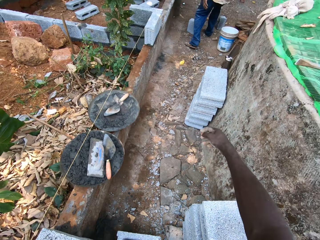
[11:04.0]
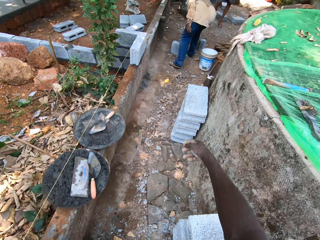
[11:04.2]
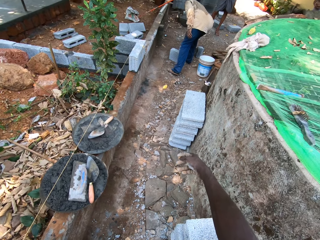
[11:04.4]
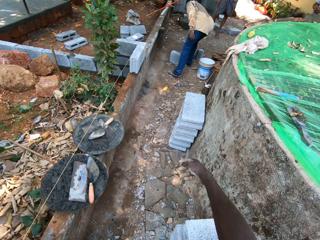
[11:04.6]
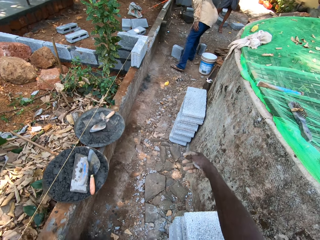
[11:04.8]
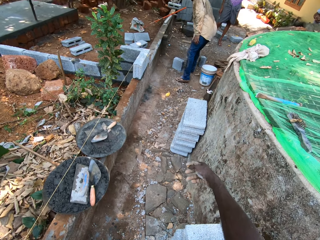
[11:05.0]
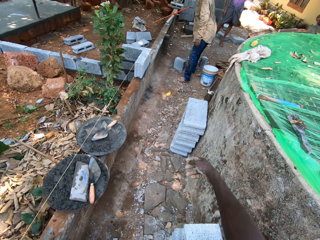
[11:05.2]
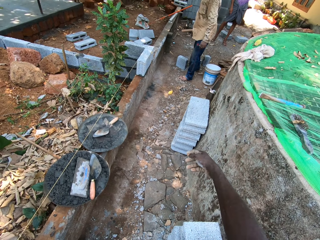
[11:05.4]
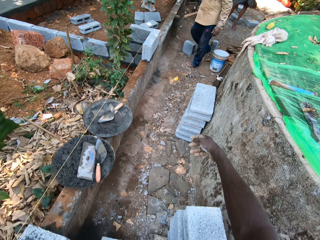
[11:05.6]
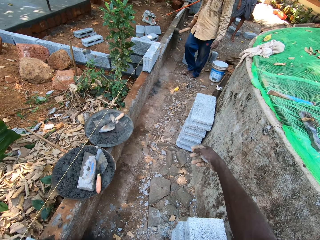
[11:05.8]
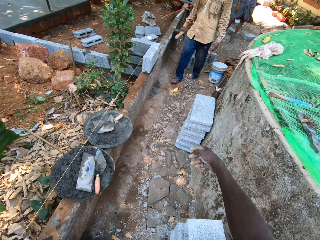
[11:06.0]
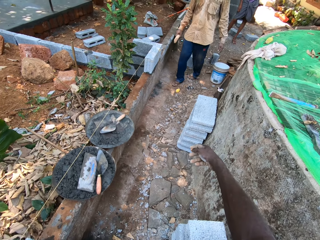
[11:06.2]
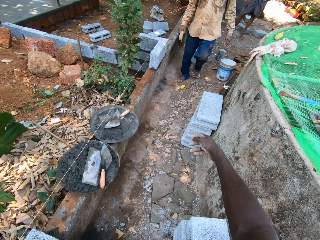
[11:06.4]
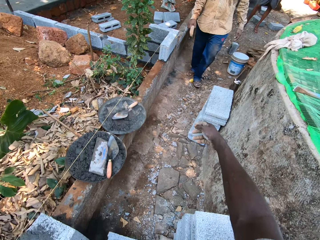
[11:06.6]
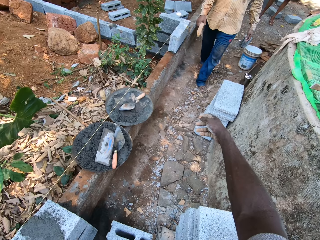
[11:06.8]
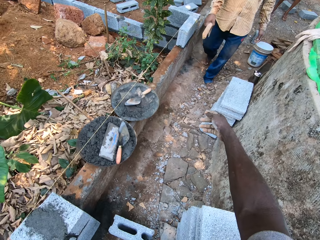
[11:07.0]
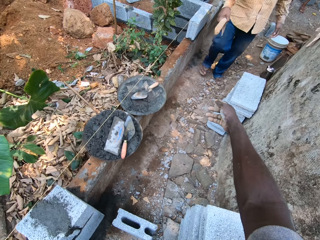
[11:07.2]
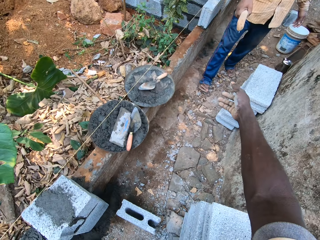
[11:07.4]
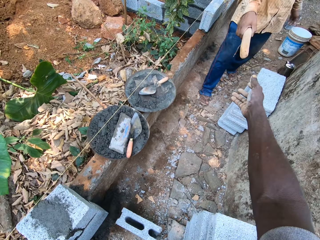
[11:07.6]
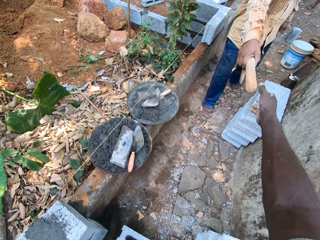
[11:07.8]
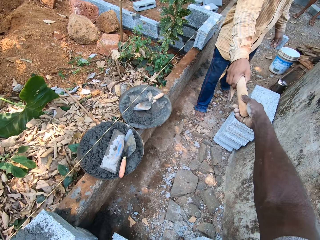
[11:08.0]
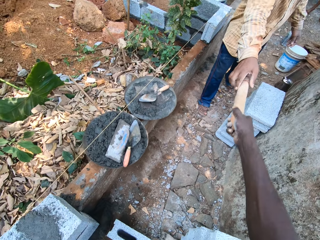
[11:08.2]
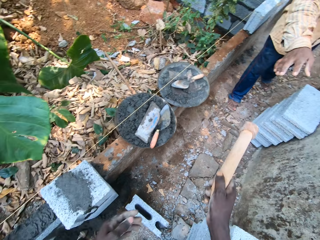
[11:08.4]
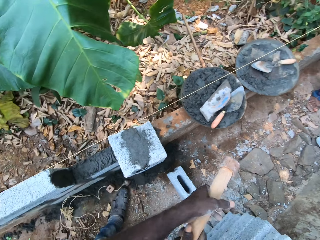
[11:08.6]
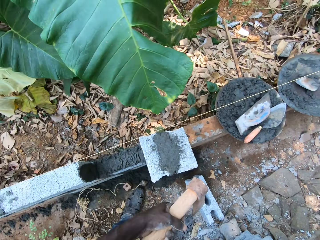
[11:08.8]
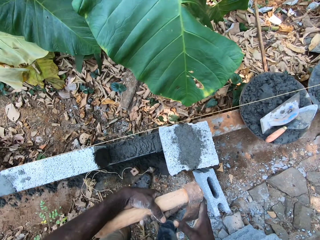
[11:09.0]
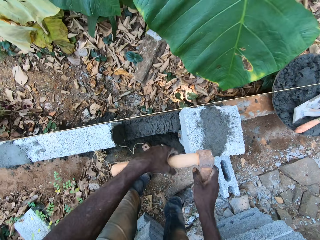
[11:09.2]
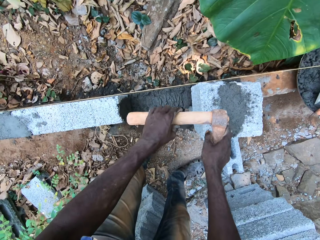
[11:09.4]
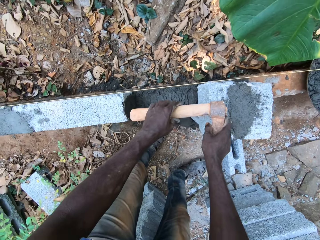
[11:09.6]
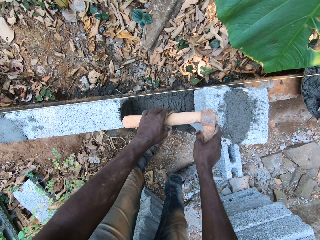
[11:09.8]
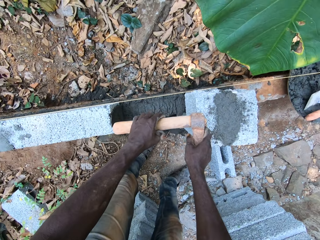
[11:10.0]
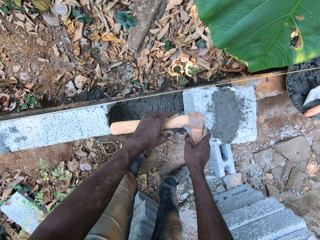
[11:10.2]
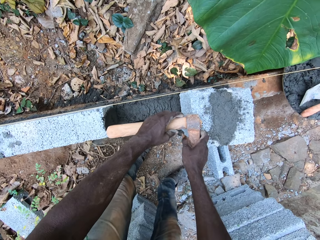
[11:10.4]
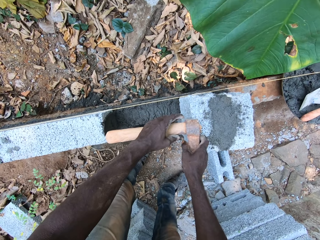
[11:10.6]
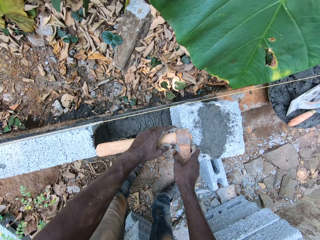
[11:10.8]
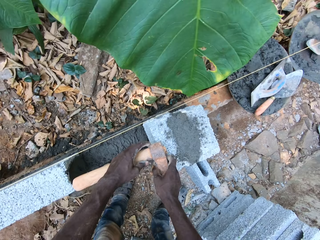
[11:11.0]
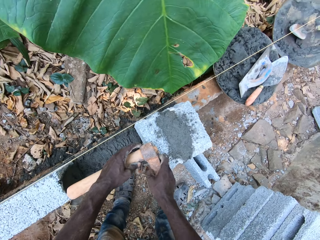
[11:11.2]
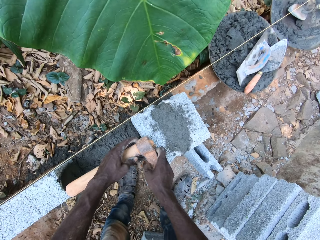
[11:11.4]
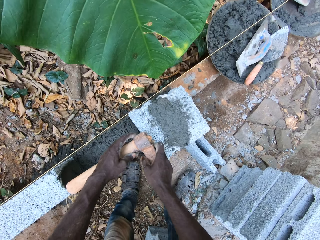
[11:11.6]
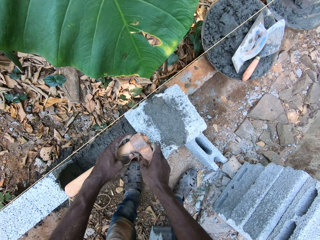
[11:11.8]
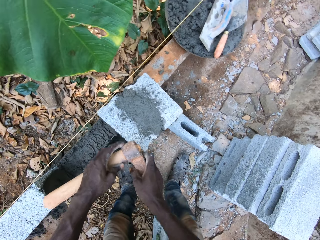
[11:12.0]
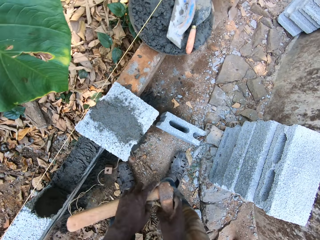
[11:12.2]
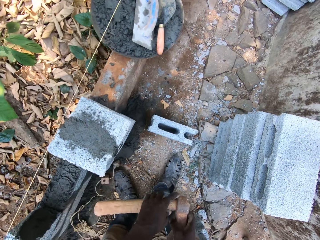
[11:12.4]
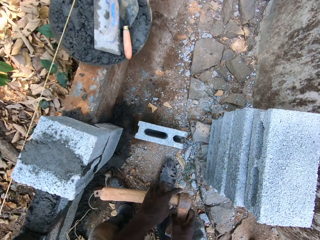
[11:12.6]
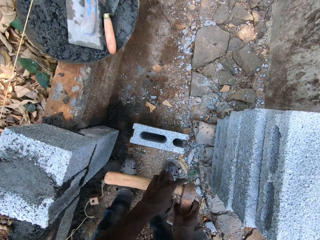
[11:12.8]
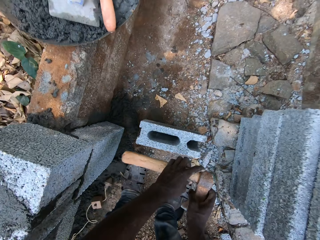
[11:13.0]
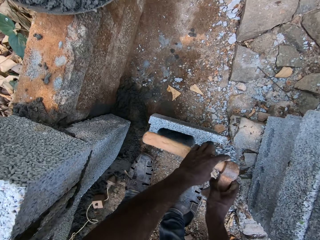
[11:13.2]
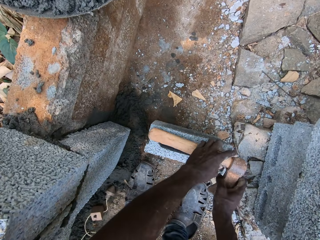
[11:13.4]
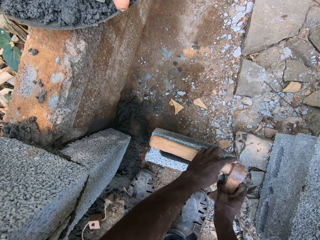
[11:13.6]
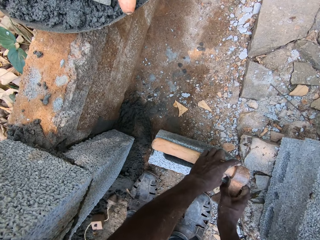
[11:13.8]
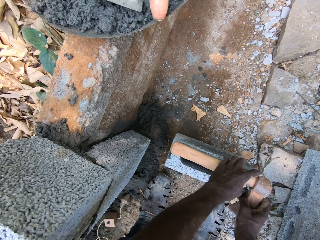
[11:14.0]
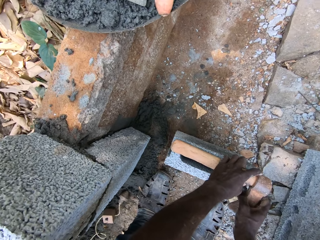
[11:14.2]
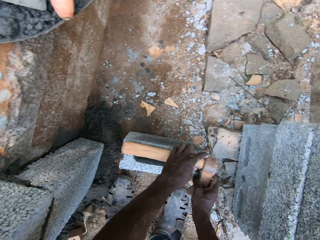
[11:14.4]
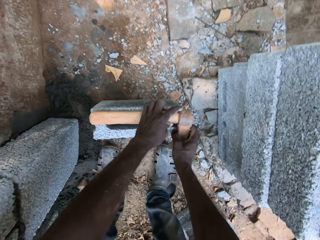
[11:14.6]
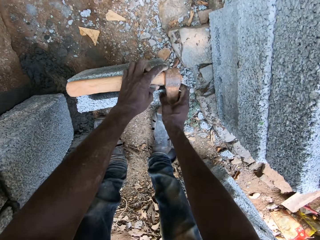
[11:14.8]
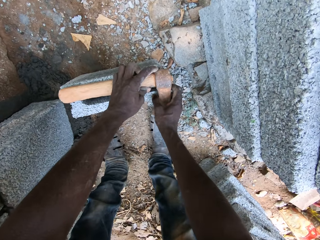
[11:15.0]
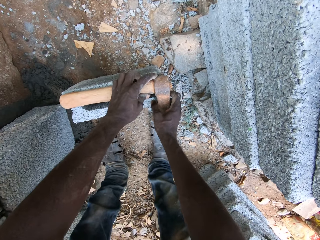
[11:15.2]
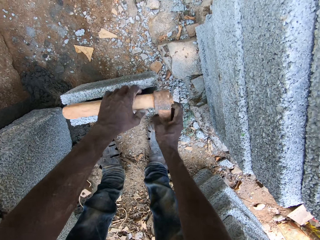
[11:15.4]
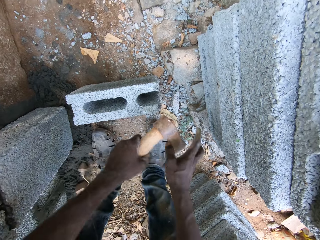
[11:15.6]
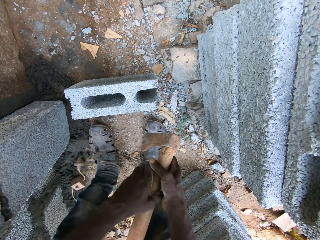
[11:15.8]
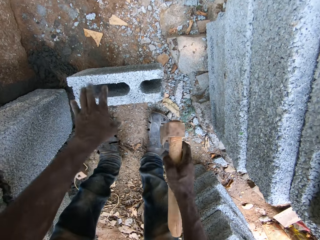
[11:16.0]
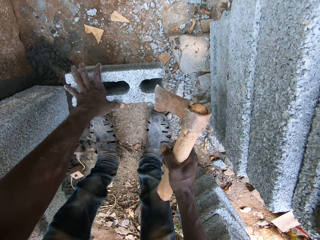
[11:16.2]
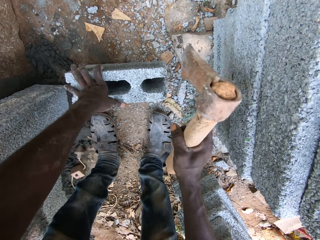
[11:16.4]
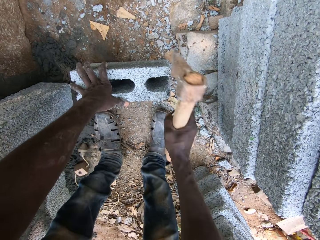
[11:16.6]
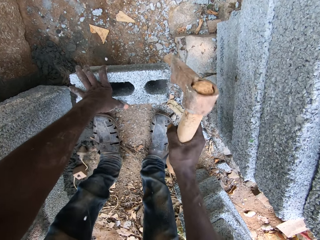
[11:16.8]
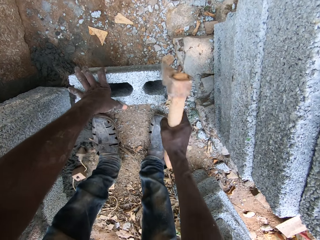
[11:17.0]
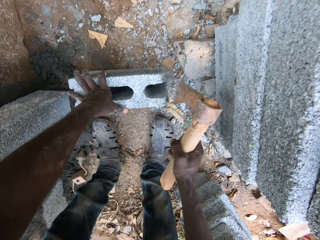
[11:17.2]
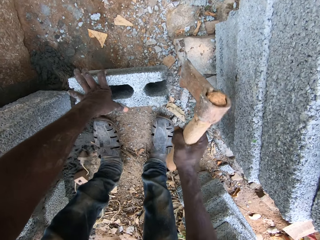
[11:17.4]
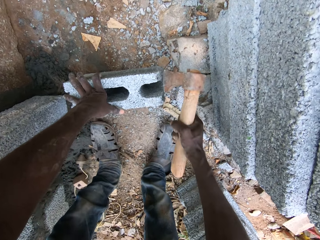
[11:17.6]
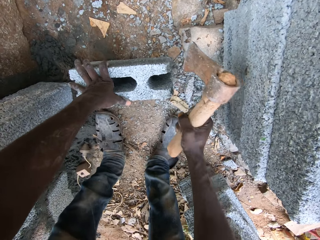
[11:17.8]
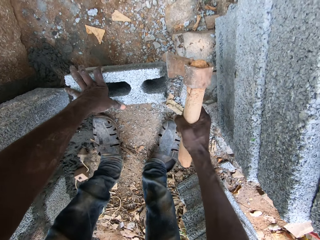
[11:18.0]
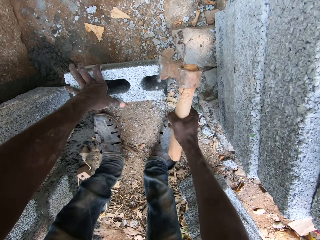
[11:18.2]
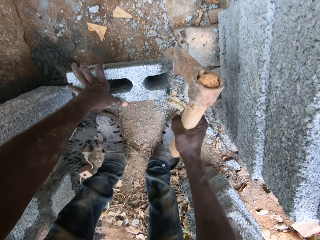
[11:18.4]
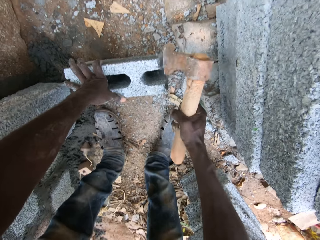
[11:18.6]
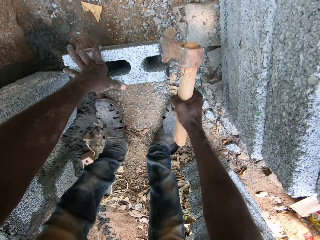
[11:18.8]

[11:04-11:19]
The man picks the pickaxe from the ground with his right hand. The camera wearer collects the pickaxe from the man with his right hand. He measures the space on the block with the pickaxe in both hands. He measures a block on the ground with the pickaxe in both hands. He places his left hand on the block on the ground. He chips the block on the ground with the pickaxe in his right hand.

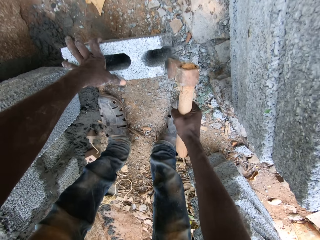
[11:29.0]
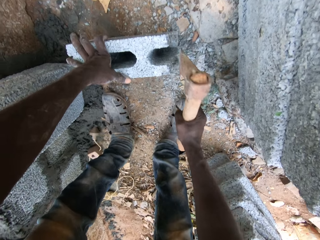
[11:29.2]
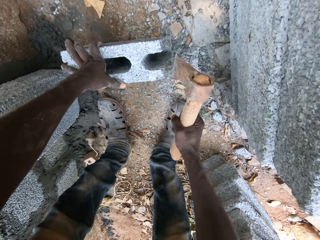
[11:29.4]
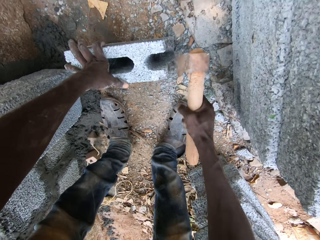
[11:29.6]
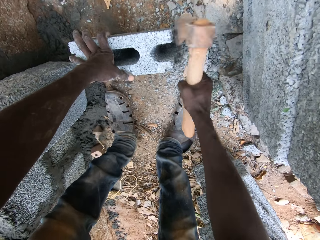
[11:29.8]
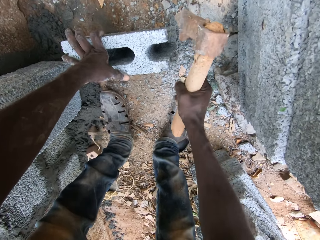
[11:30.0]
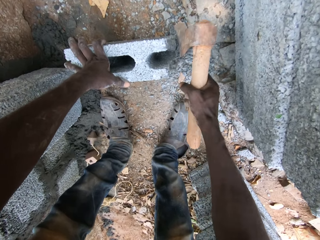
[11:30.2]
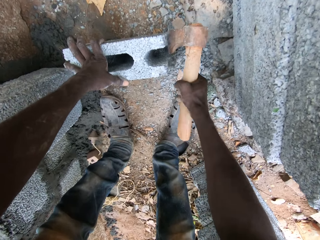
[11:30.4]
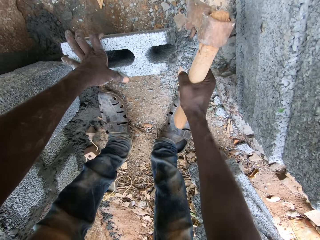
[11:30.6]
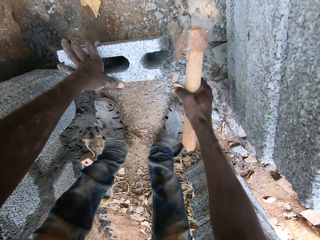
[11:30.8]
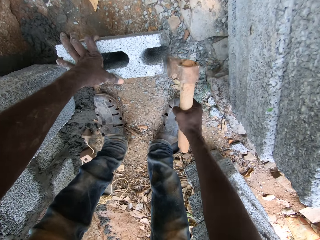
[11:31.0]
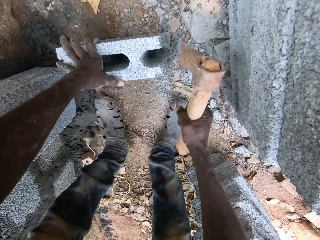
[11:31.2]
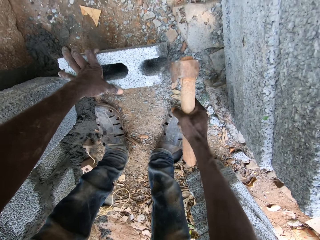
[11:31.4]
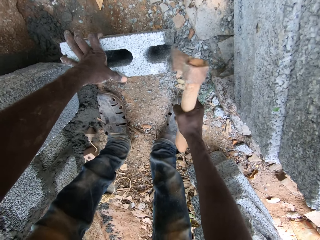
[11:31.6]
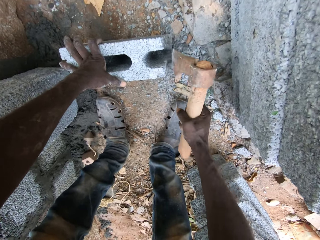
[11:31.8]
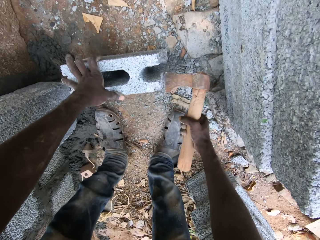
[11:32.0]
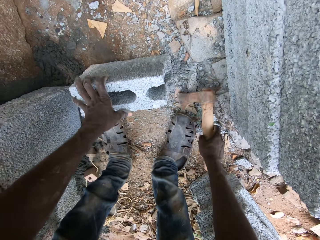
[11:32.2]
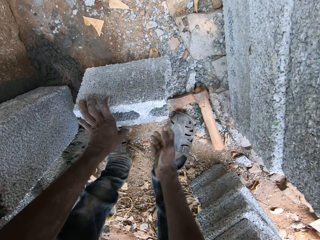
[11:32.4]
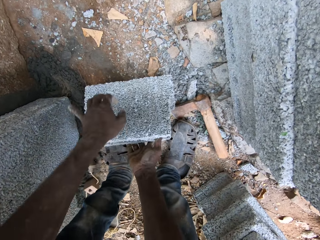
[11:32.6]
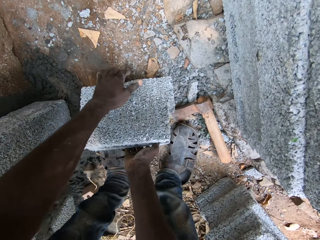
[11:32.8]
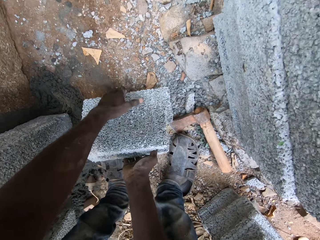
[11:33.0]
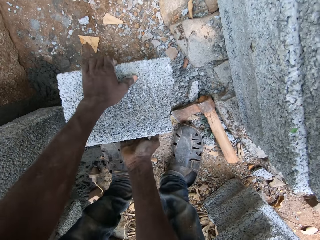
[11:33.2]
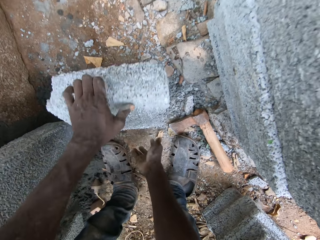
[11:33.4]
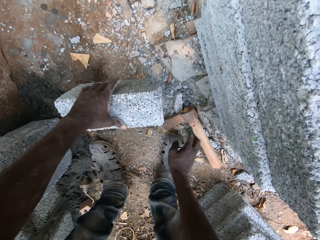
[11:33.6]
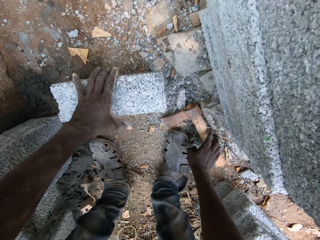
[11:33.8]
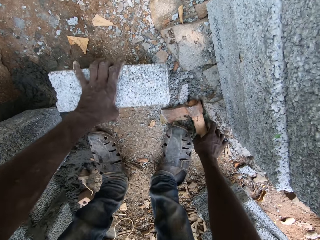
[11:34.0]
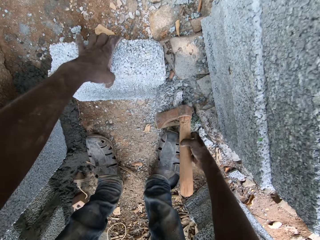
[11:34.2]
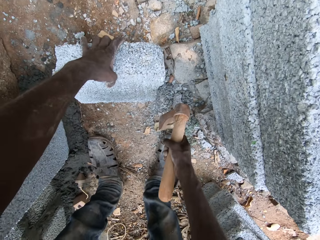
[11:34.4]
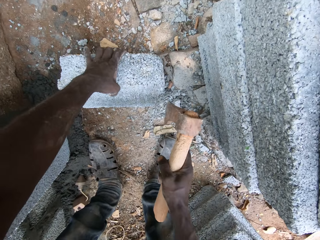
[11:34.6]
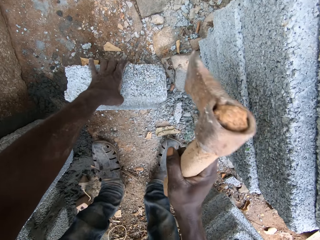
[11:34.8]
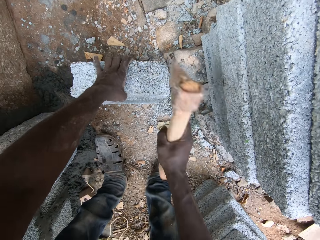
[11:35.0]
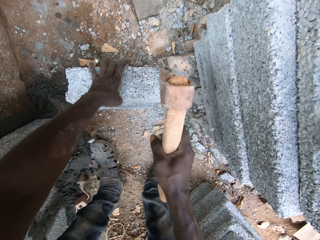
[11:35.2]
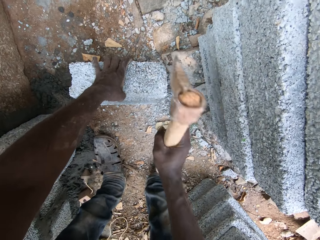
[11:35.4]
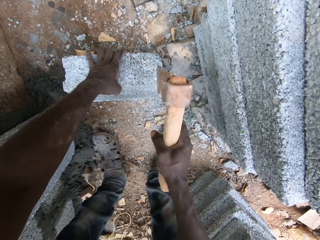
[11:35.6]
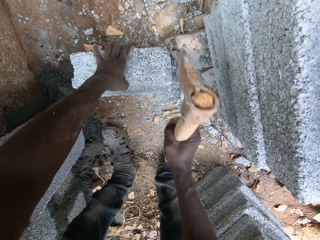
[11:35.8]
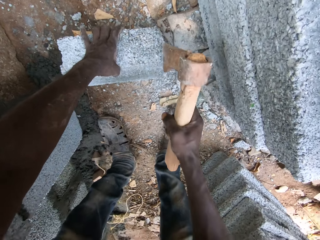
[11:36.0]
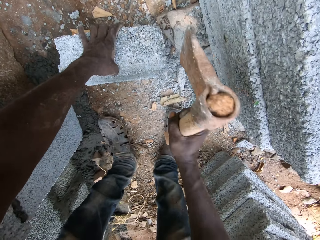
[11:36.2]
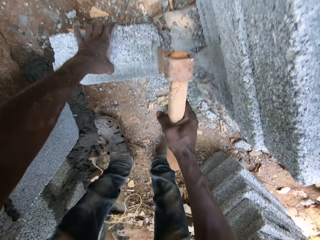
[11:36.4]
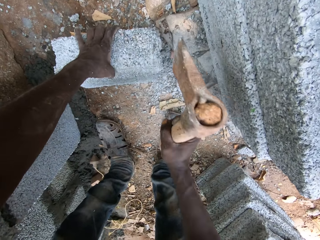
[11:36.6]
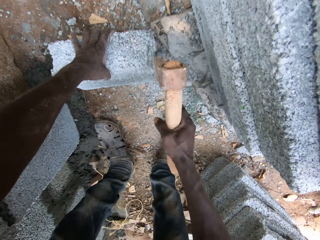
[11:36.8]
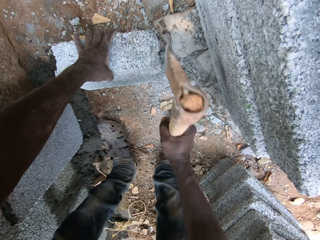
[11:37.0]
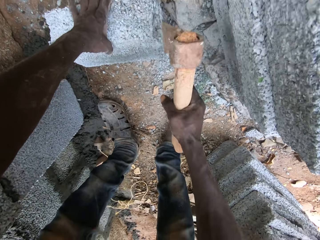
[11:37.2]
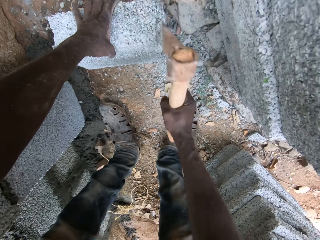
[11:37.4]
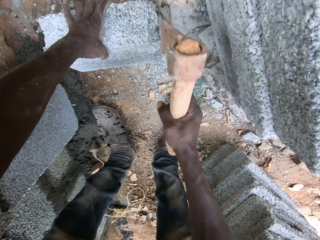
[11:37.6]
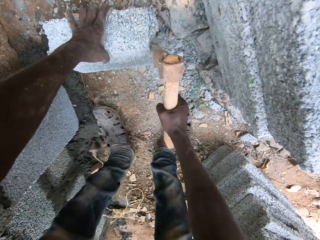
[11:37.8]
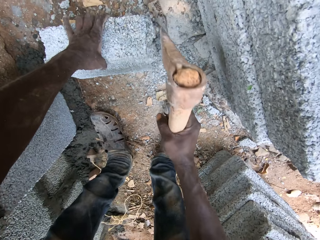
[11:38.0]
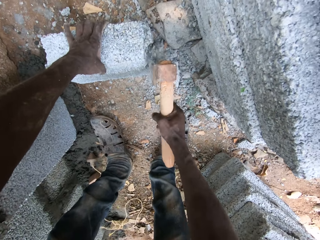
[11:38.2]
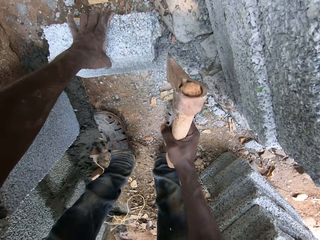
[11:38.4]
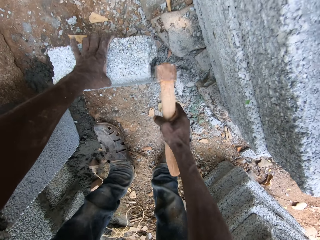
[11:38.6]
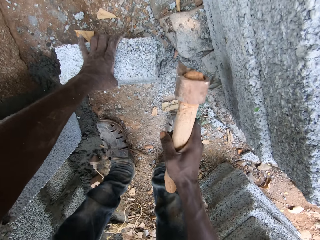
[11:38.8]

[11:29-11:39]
The camera wearer drops the pickaxe in his right hand on the ground. He turns the block on the ground with both hands. He picks the pickaxe from the ground with his right hand. He chips the block on the ground with the pickaxe in his right hand.
